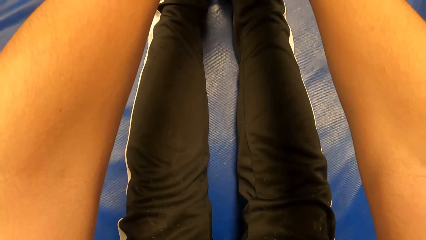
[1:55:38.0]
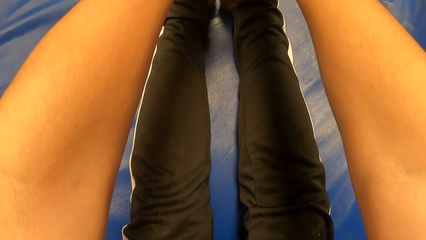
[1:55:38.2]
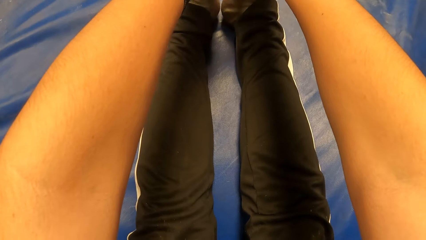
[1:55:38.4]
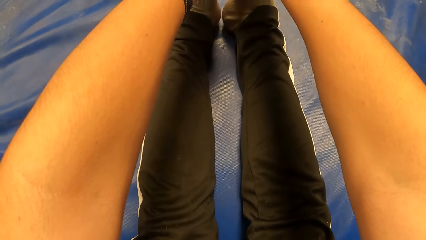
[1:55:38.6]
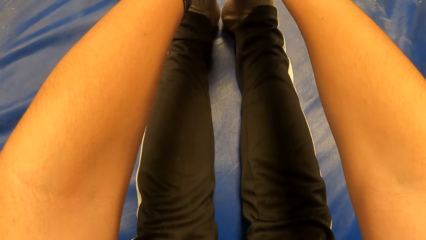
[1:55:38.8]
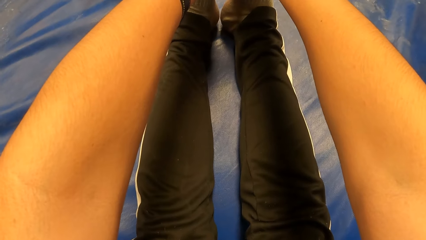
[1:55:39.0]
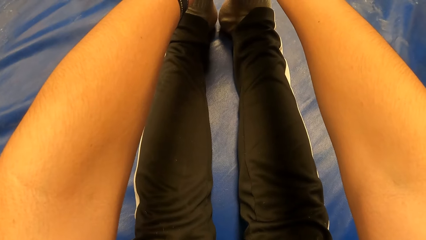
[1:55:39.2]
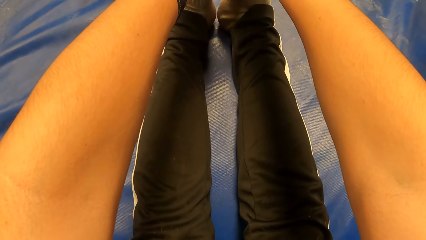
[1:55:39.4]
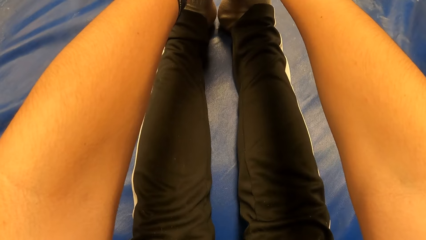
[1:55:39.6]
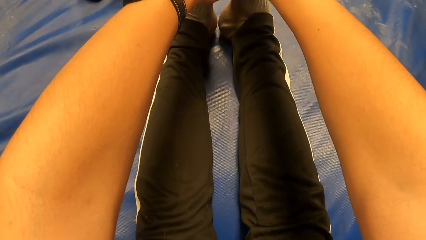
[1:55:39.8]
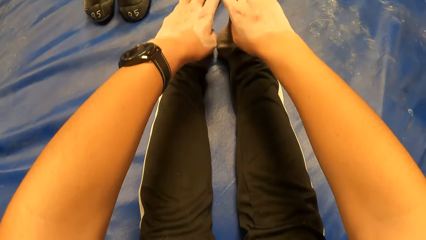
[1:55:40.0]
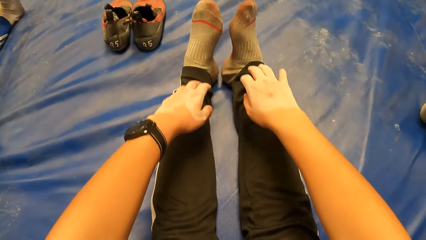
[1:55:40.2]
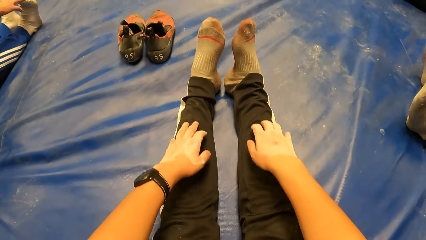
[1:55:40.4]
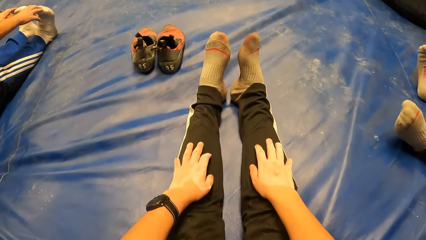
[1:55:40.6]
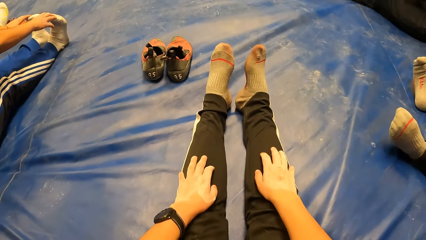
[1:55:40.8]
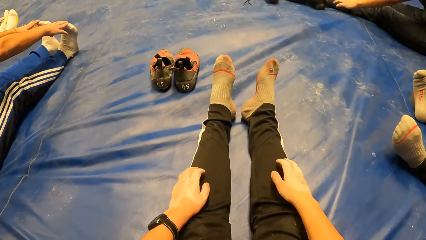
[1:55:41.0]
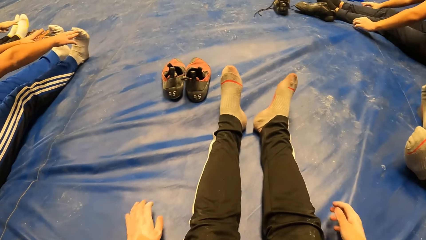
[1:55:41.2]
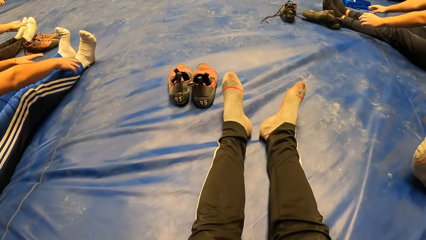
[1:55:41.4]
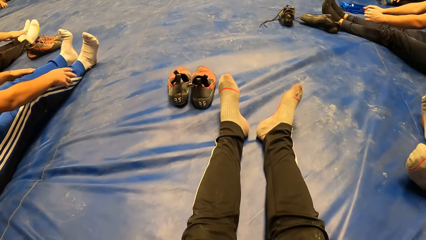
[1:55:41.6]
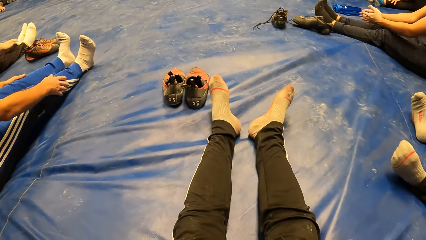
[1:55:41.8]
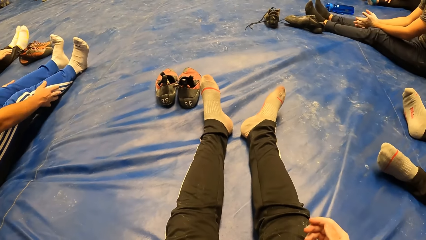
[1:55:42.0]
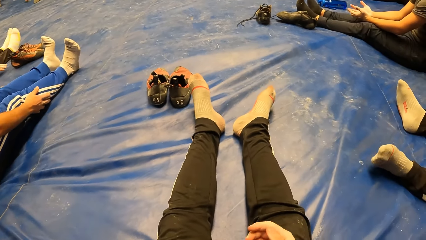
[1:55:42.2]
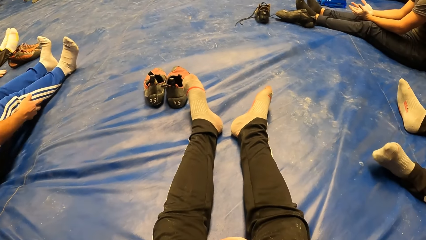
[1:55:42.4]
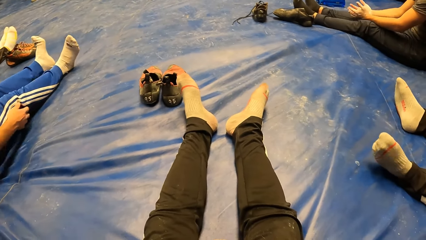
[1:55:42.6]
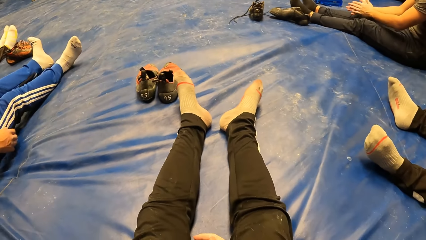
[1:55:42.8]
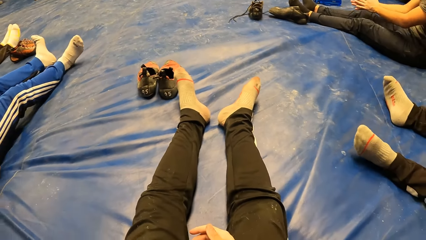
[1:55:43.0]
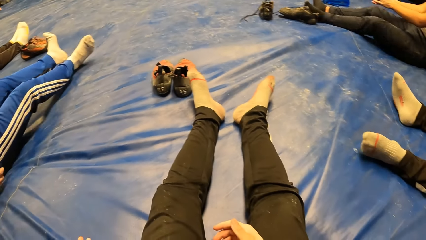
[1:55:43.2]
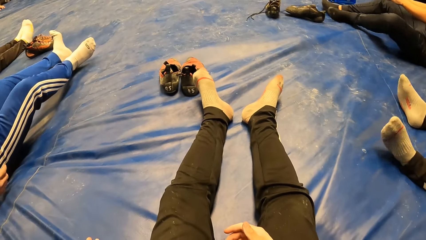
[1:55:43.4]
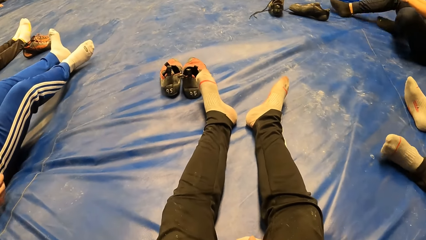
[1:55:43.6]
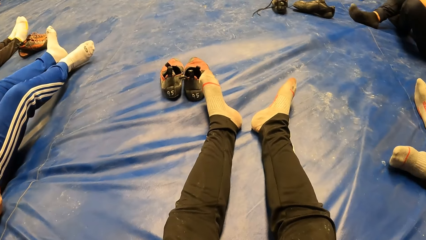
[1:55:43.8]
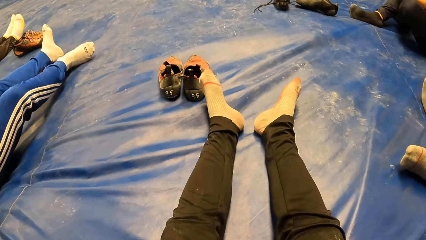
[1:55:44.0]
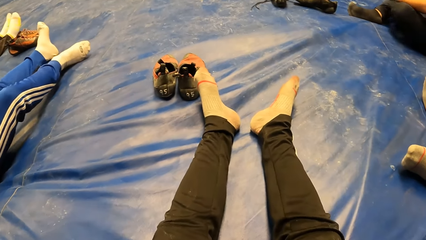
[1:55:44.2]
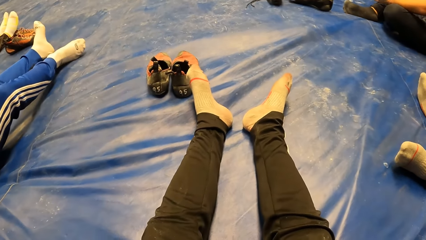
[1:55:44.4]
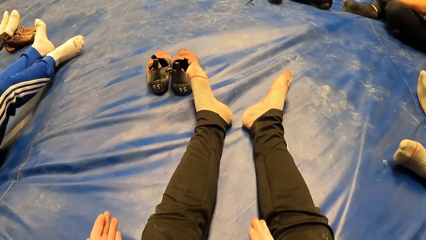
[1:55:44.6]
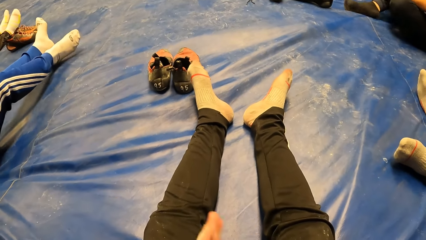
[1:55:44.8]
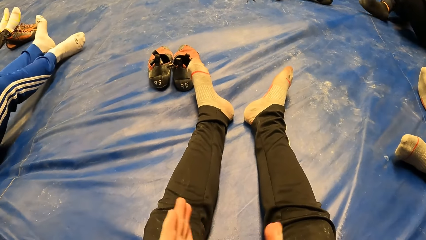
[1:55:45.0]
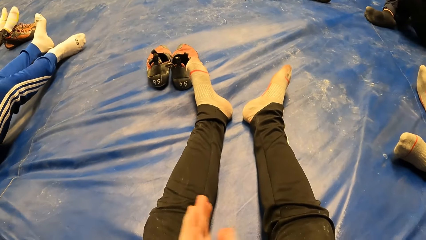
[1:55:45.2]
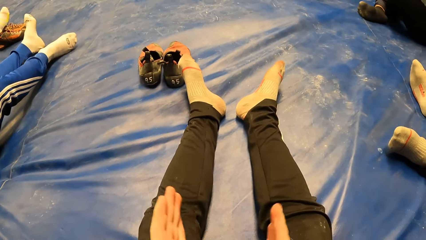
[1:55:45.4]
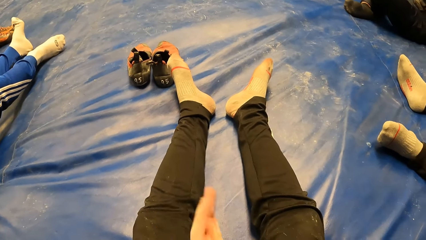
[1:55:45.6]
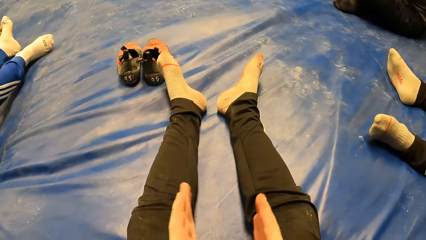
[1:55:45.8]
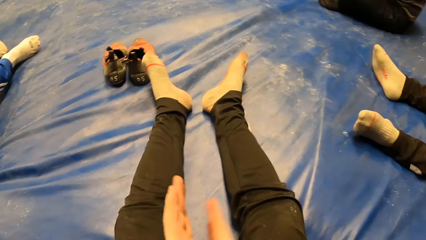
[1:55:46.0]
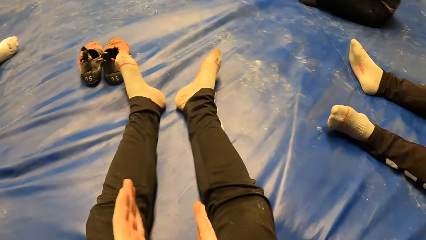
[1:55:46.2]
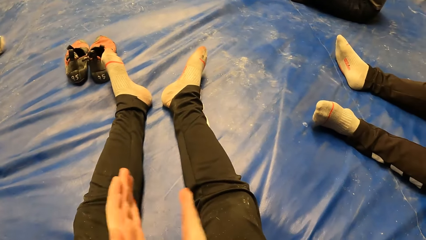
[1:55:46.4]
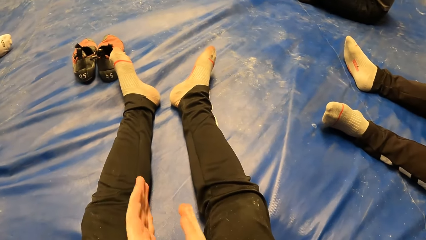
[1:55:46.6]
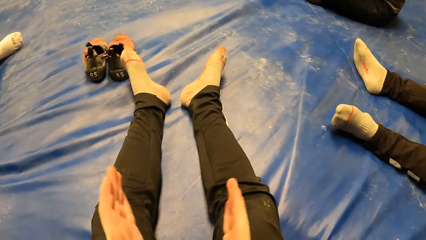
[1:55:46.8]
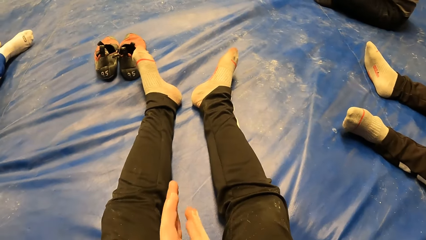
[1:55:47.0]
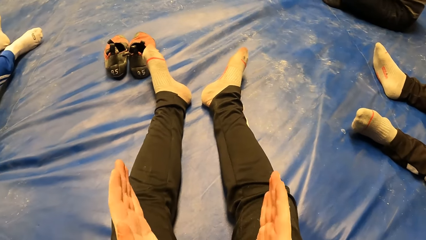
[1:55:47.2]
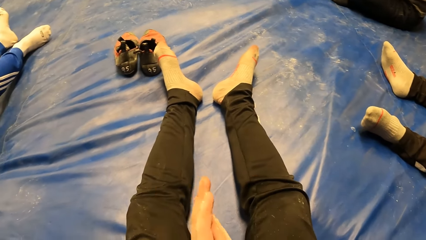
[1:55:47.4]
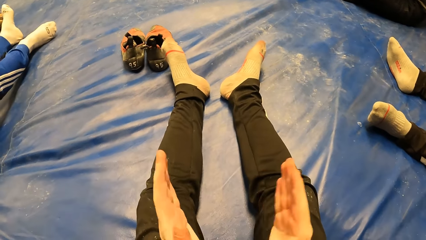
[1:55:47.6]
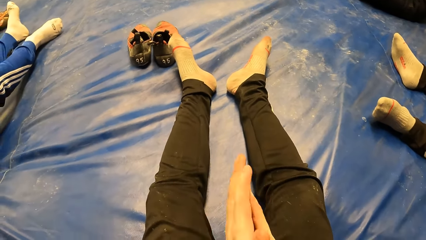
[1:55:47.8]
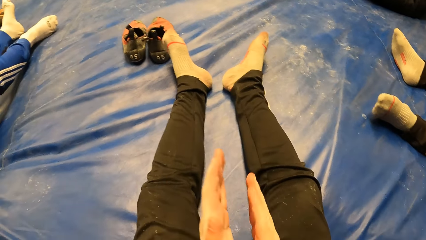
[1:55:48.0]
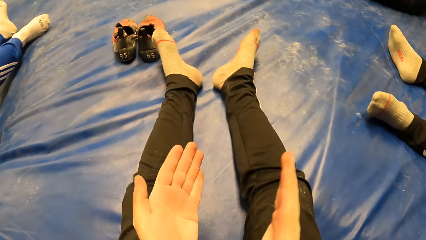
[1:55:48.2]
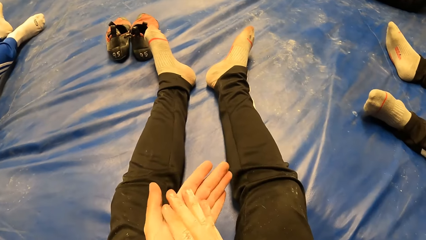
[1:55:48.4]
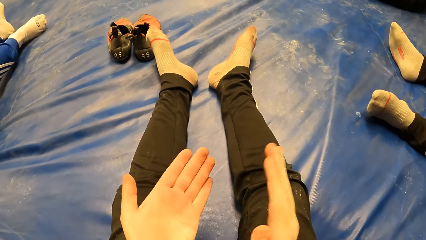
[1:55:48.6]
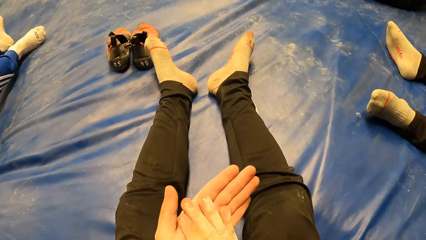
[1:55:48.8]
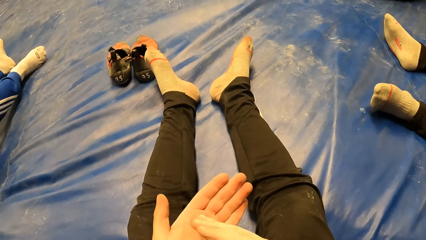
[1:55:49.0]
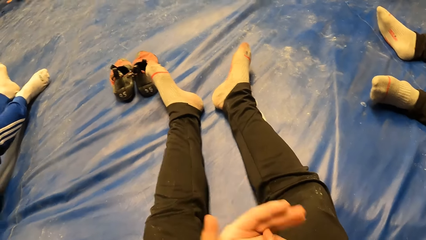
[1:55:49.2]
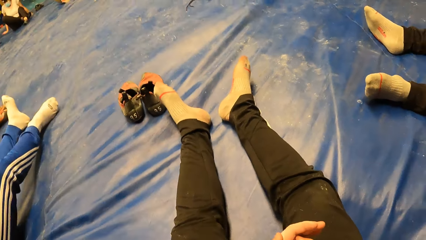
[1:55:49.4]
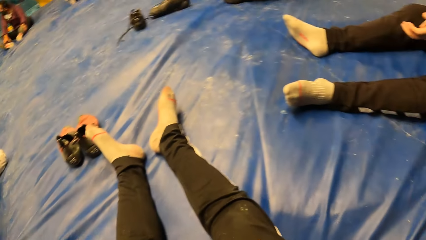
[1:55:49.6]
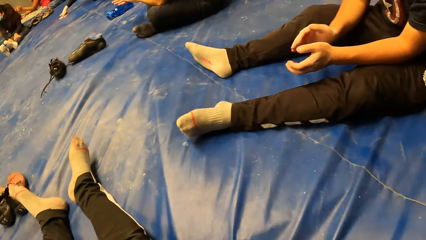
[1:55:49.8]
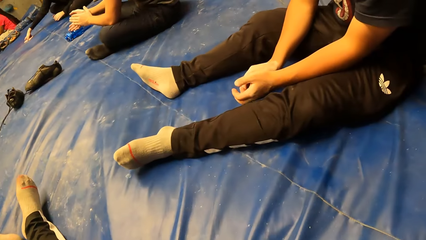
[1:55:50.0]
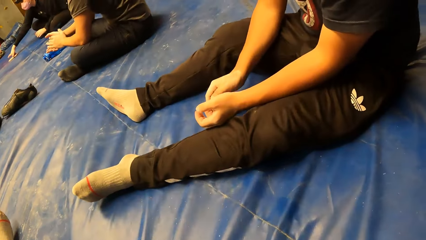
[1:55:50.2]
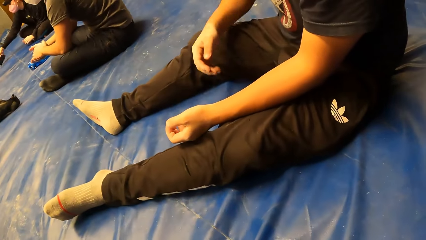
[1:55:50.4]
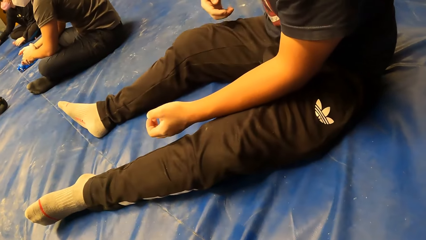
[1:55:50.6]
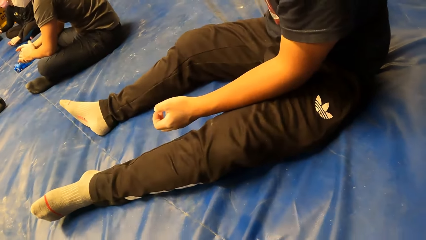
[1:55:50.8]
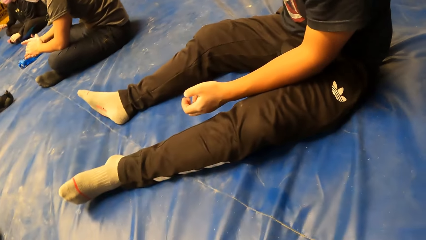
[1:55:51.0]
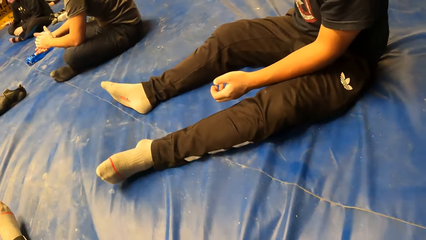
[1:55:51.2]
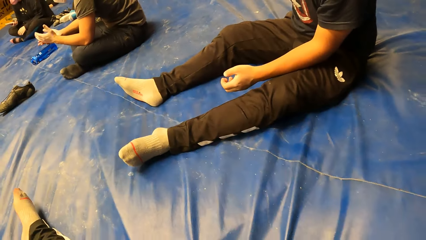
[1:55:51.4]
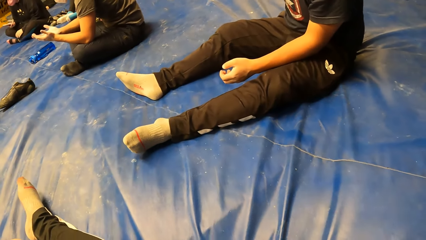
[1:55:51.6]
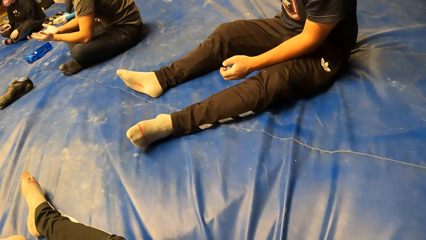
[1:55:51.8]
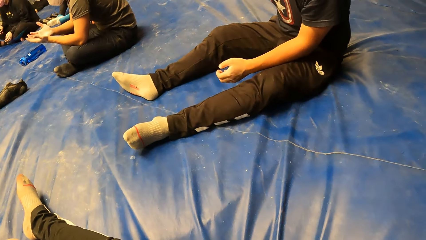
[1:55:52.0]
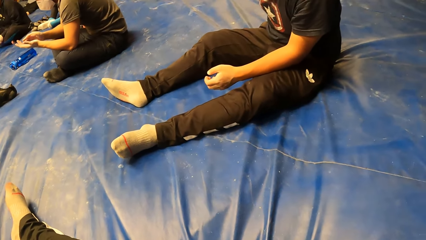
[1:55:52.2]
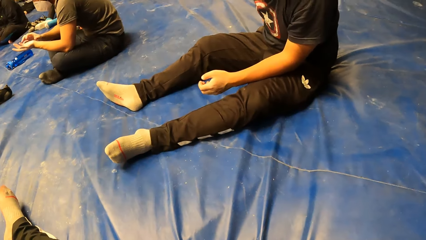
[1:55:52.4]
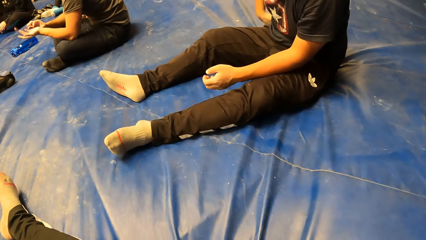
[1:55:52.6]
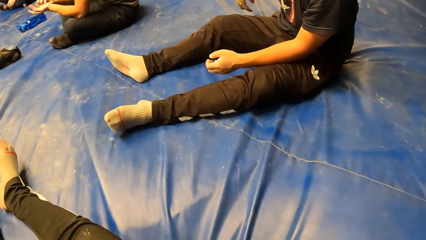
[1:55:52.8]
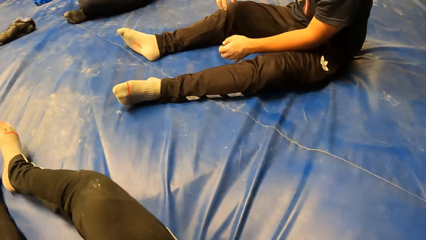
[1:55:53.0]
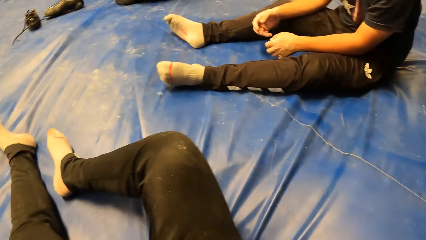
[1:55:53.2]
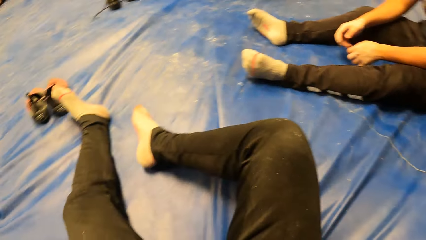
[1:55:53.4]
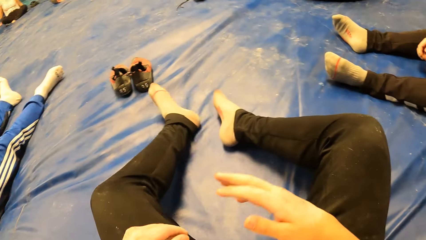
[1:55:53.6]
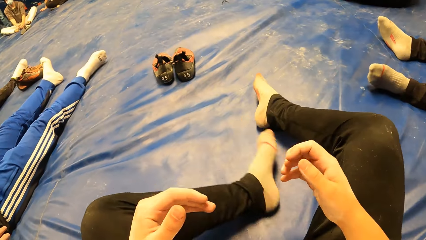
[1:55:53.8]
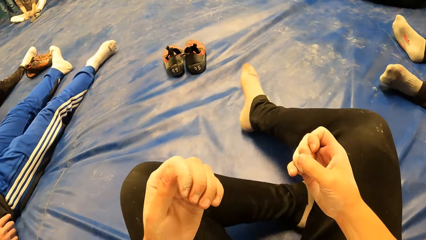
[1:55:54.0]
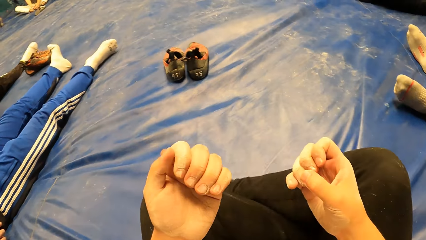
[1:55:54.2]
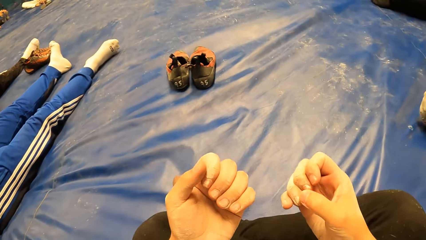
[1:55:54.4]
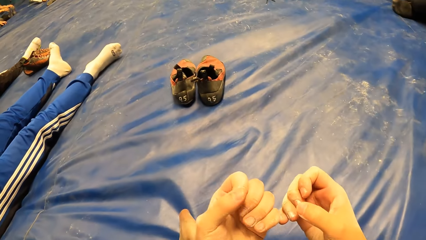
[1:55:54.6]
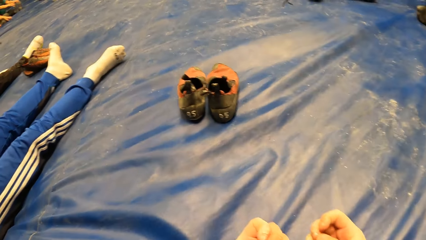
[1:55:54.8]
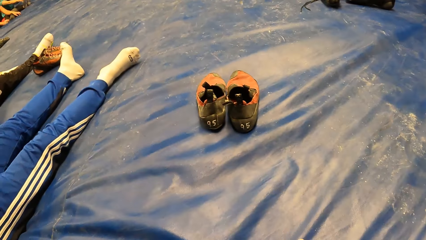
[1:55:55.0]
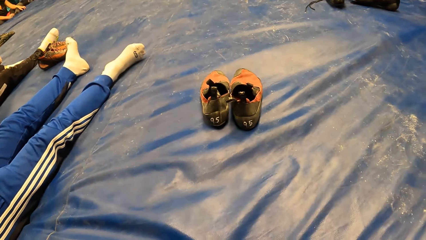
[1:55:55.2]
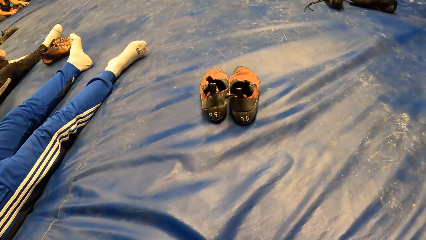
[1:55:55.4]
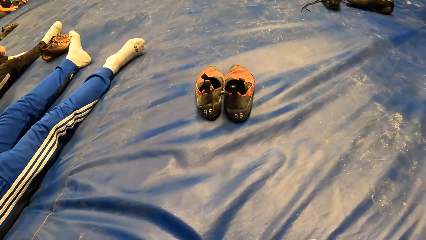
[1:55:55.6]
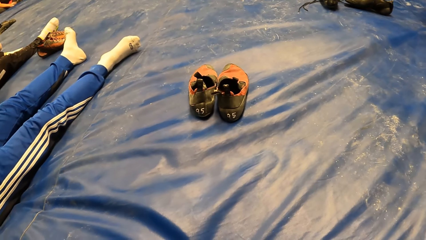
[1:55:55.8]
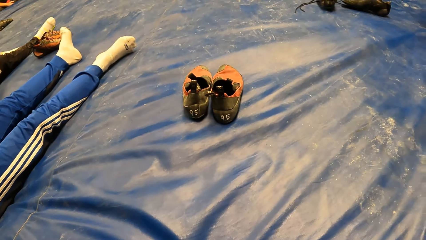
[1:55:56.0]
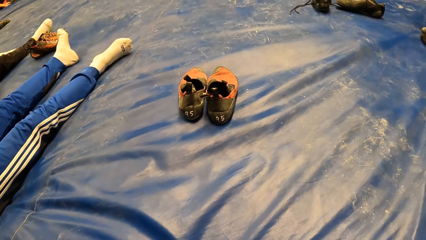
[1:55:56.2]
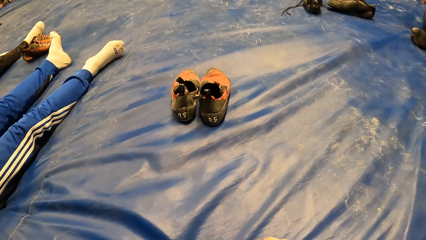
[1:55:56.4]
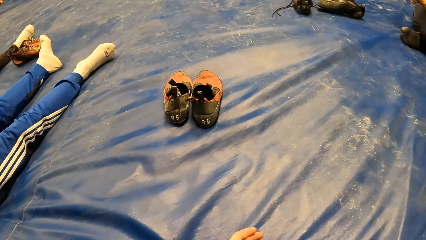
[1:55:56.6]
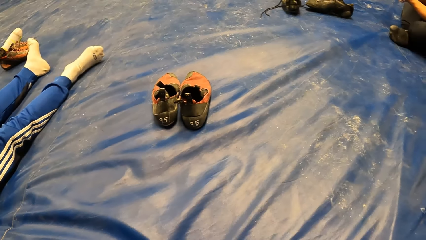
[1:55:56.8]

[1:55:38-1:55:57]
The camera wearer moves backwards. A man moves his feet. The camera wearer looks around. He claps with both hands. He looks around. The man claps his hands. He moves a hand backward. He moves the hand forward. The camera wearer folds his legs. The man twists his toe nails. The camera wearer looks at his hands. He looks around.
